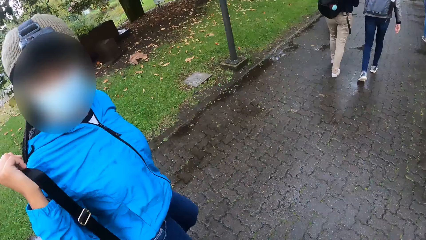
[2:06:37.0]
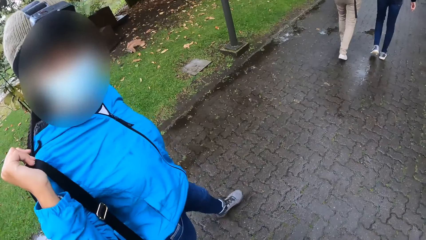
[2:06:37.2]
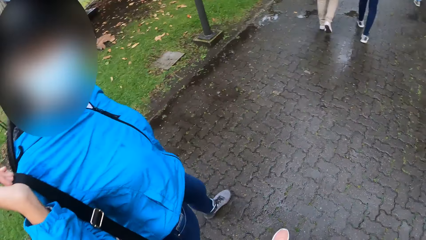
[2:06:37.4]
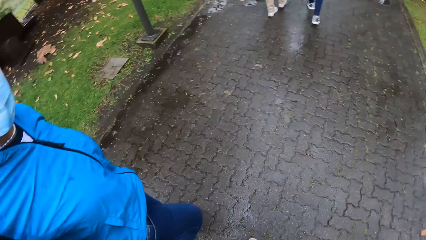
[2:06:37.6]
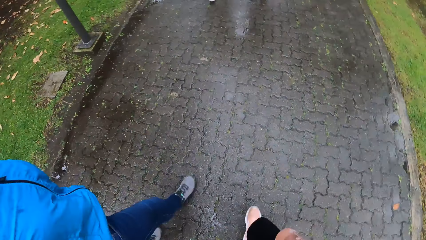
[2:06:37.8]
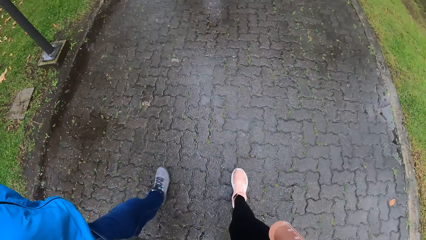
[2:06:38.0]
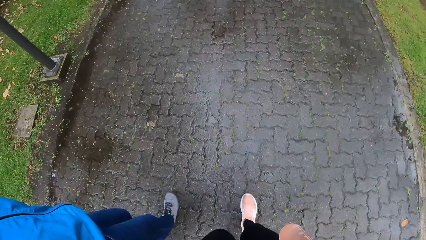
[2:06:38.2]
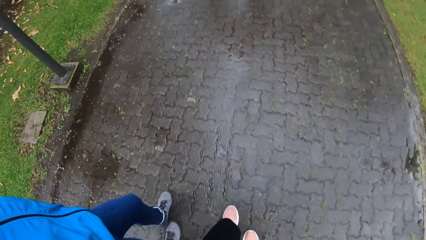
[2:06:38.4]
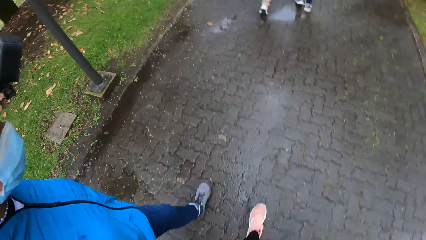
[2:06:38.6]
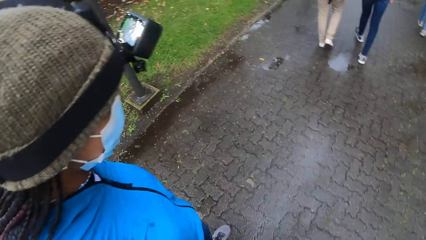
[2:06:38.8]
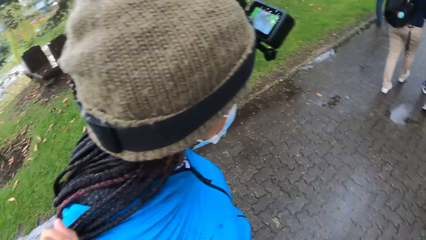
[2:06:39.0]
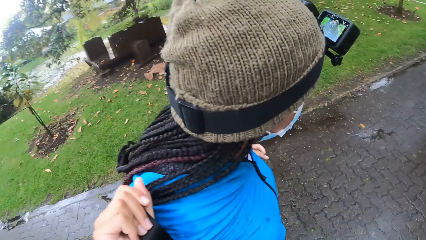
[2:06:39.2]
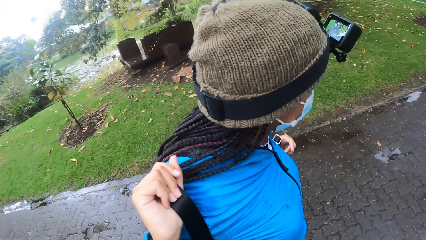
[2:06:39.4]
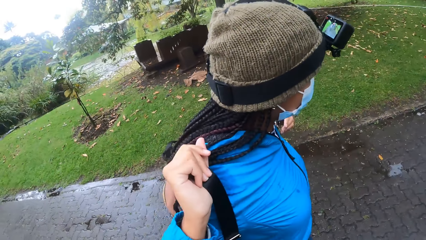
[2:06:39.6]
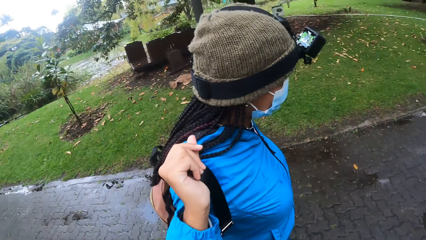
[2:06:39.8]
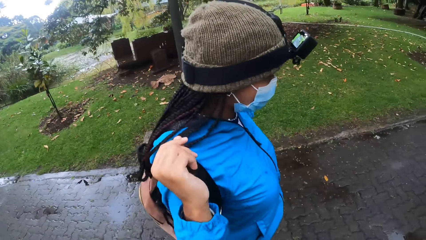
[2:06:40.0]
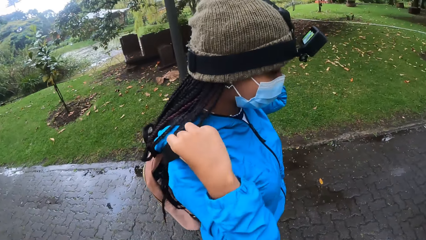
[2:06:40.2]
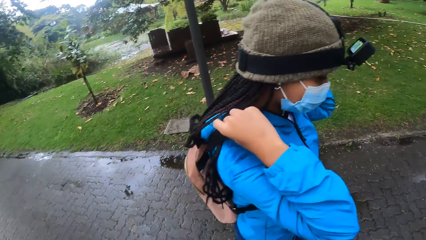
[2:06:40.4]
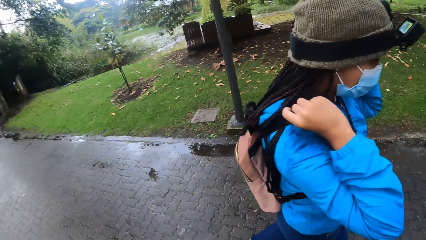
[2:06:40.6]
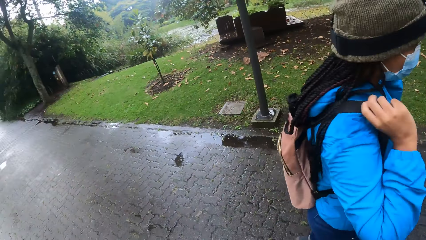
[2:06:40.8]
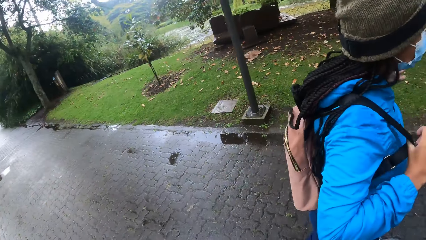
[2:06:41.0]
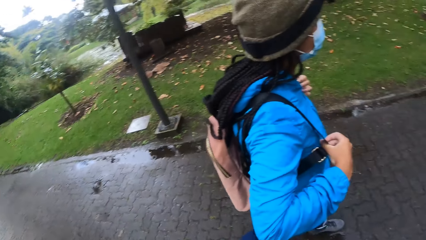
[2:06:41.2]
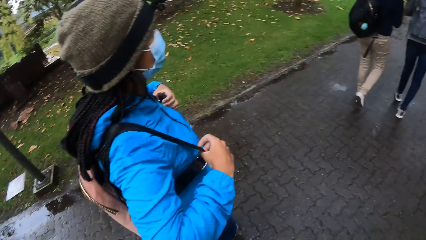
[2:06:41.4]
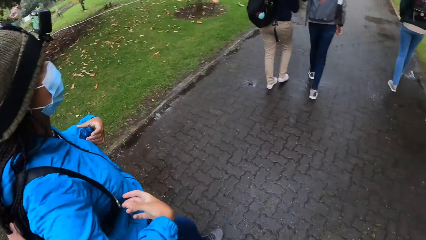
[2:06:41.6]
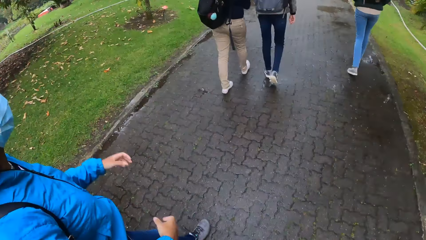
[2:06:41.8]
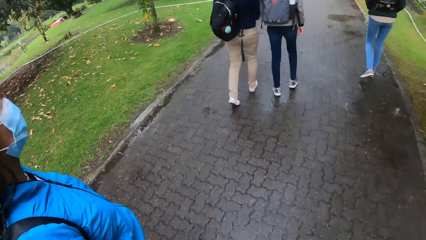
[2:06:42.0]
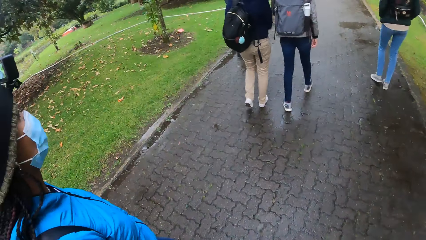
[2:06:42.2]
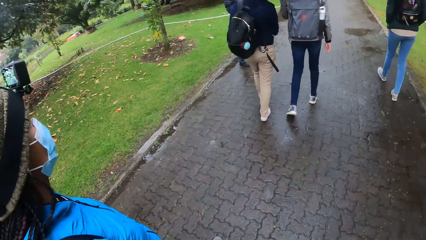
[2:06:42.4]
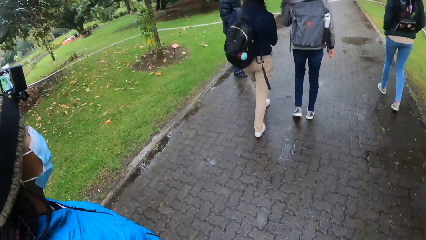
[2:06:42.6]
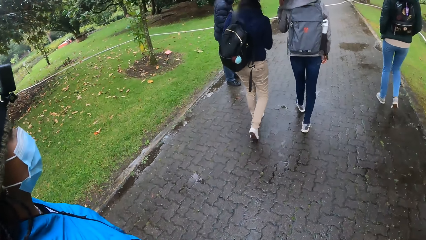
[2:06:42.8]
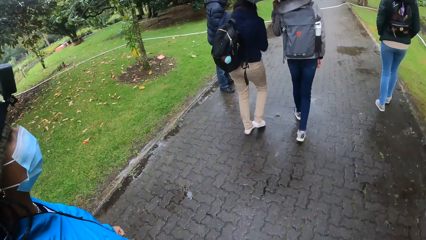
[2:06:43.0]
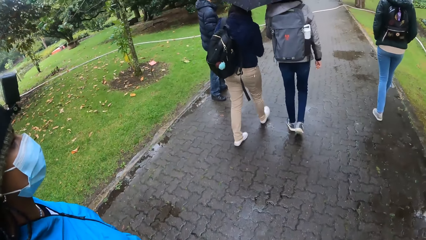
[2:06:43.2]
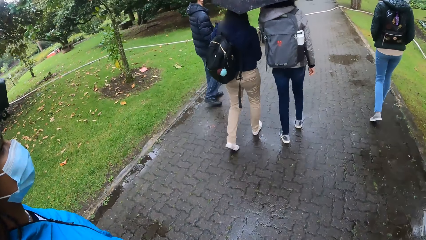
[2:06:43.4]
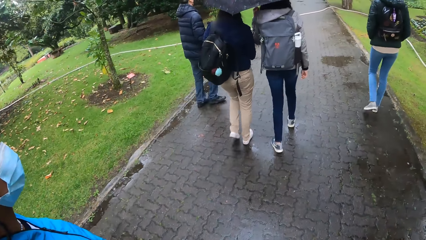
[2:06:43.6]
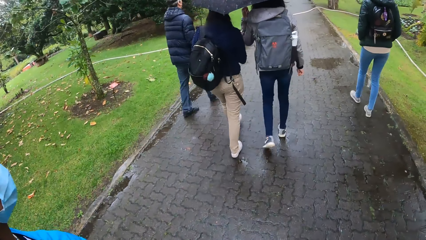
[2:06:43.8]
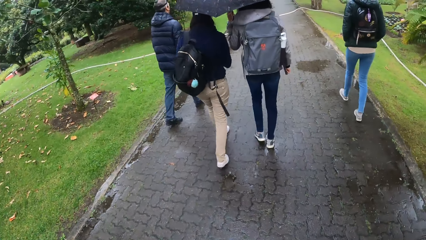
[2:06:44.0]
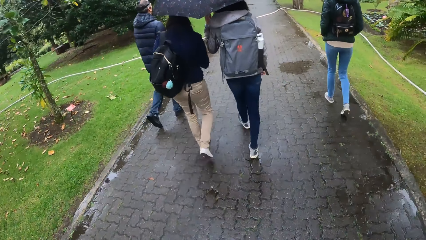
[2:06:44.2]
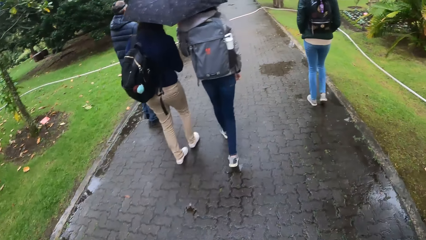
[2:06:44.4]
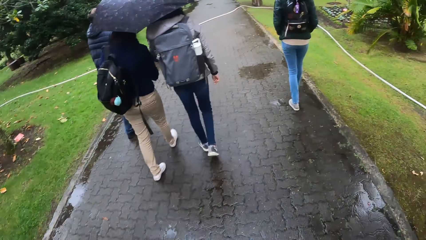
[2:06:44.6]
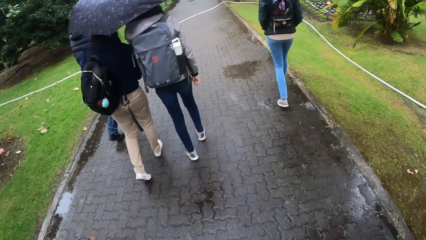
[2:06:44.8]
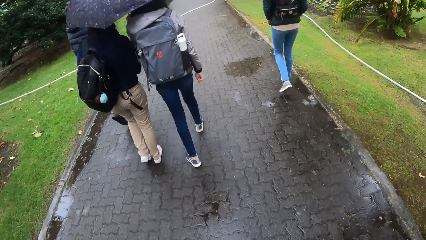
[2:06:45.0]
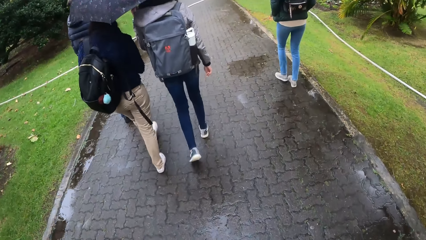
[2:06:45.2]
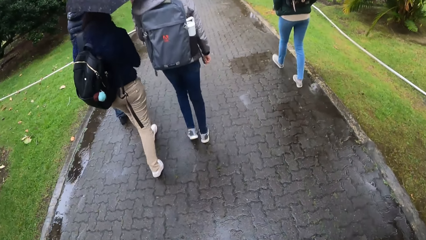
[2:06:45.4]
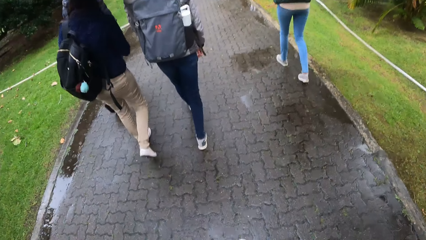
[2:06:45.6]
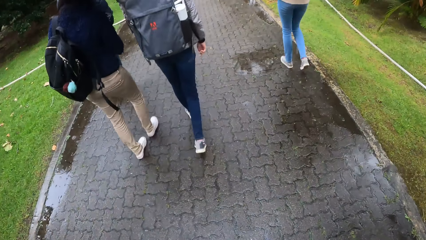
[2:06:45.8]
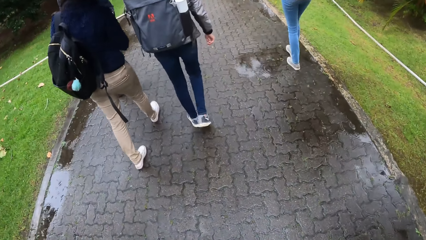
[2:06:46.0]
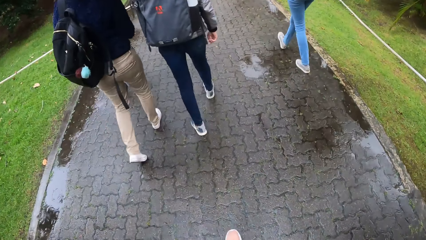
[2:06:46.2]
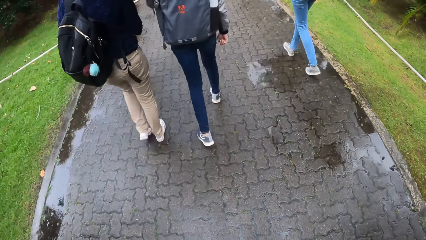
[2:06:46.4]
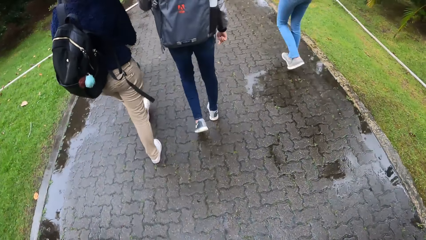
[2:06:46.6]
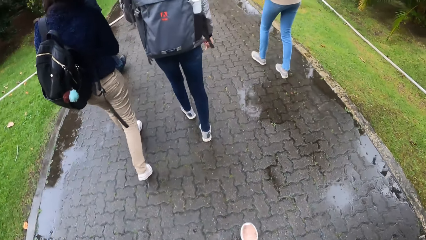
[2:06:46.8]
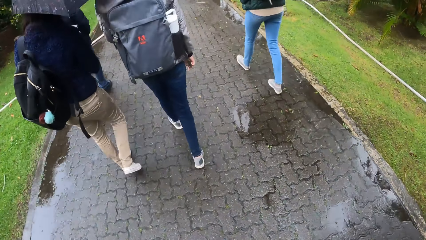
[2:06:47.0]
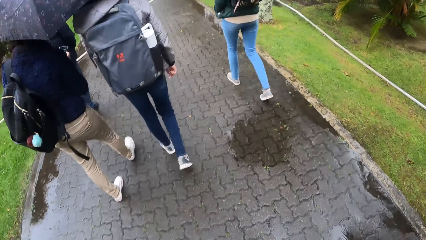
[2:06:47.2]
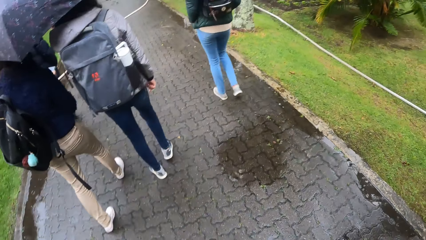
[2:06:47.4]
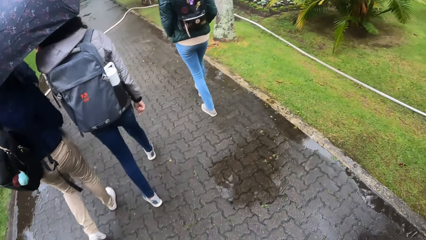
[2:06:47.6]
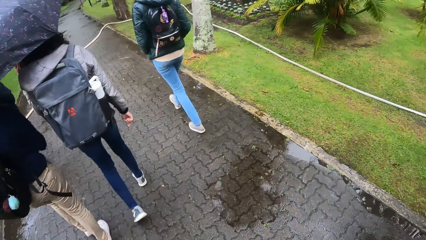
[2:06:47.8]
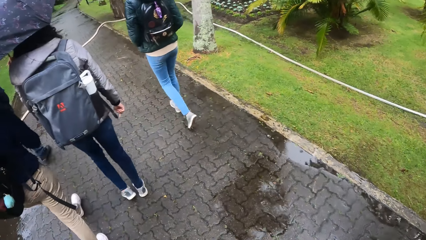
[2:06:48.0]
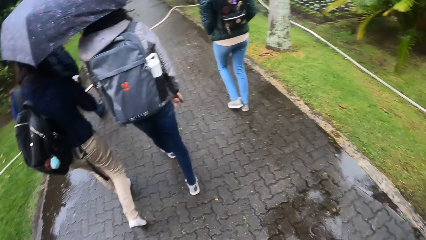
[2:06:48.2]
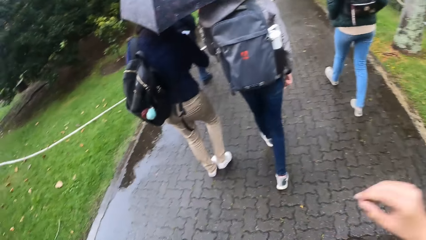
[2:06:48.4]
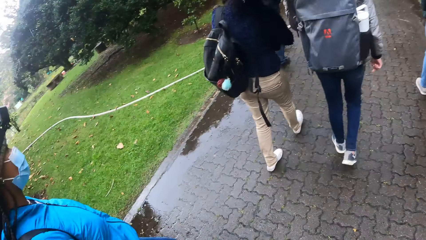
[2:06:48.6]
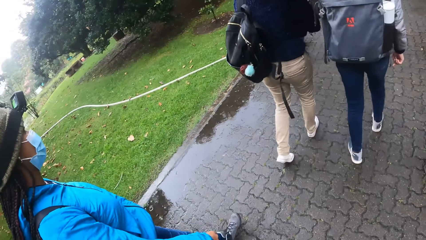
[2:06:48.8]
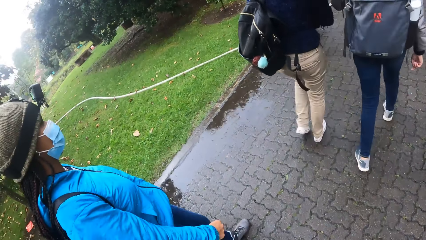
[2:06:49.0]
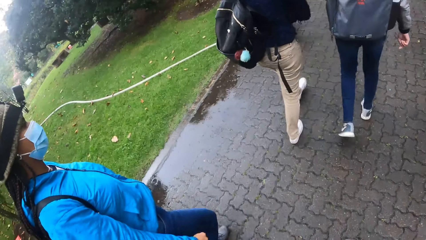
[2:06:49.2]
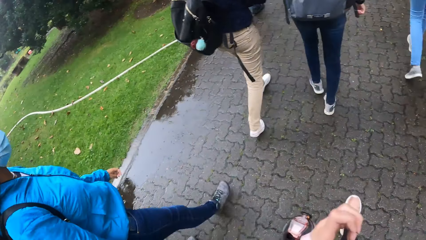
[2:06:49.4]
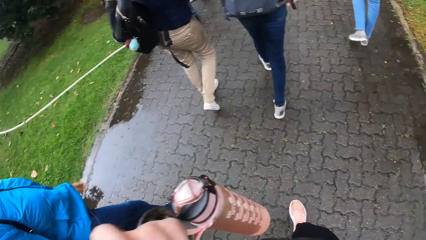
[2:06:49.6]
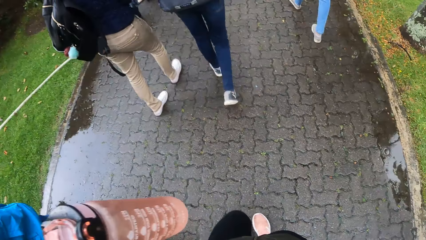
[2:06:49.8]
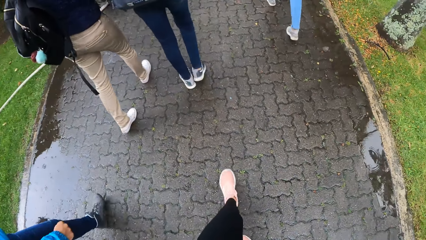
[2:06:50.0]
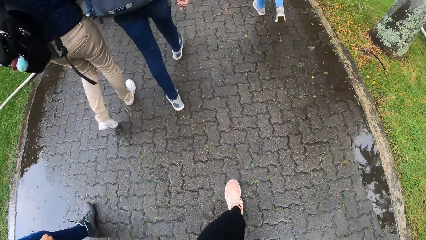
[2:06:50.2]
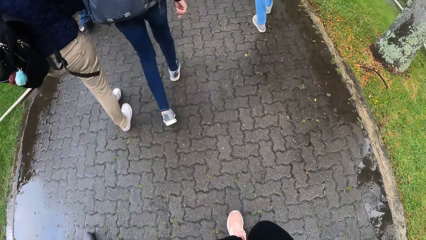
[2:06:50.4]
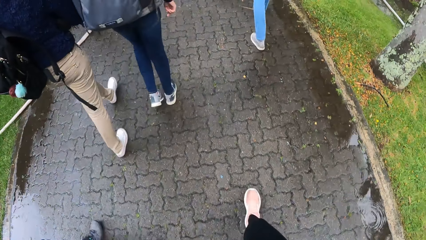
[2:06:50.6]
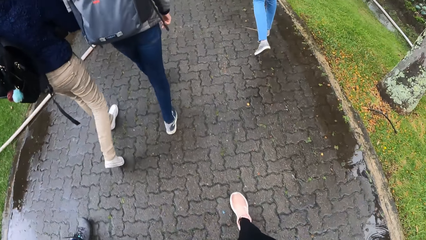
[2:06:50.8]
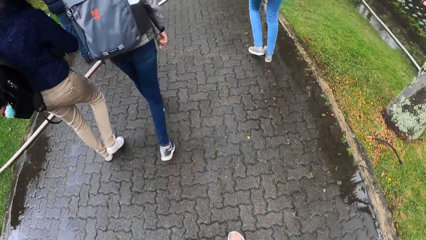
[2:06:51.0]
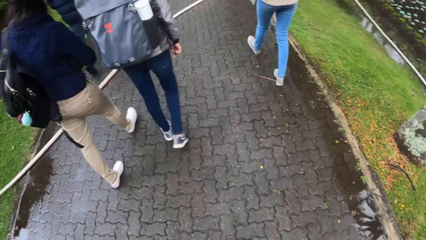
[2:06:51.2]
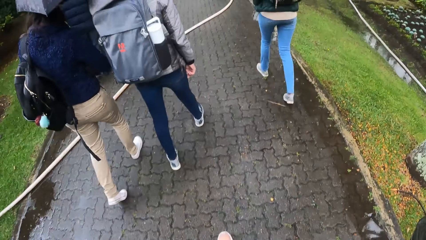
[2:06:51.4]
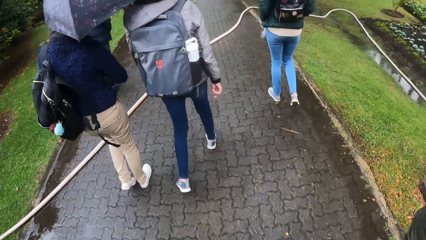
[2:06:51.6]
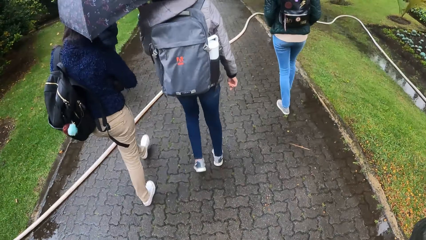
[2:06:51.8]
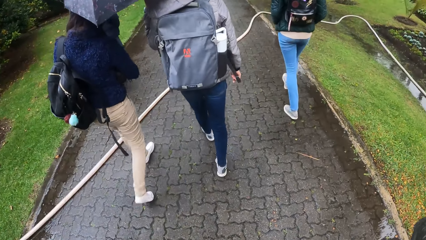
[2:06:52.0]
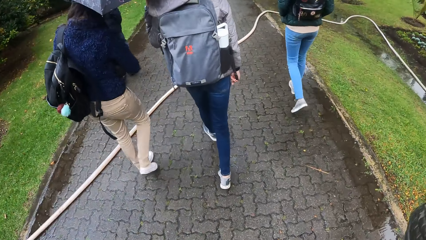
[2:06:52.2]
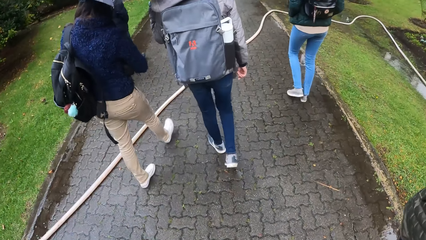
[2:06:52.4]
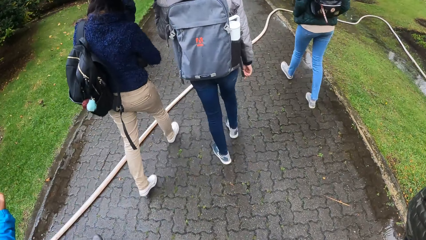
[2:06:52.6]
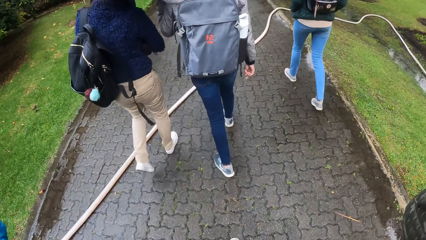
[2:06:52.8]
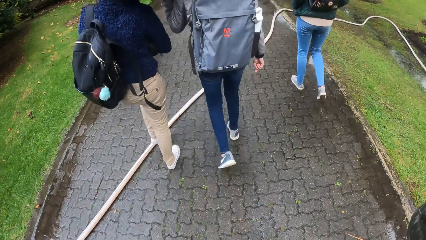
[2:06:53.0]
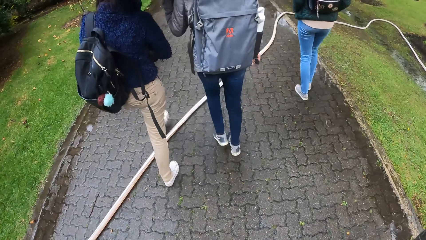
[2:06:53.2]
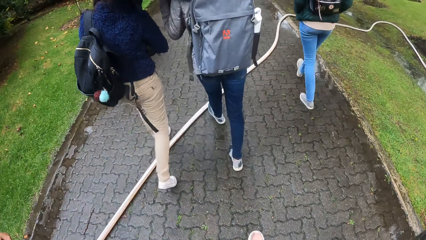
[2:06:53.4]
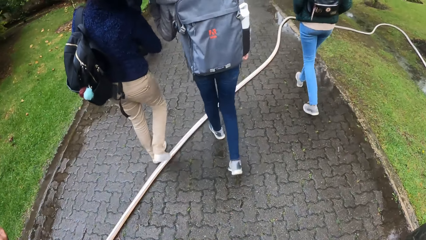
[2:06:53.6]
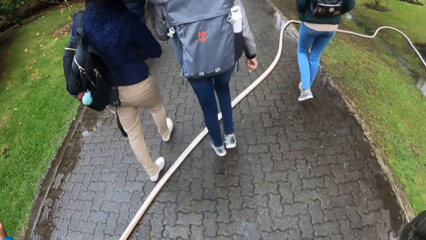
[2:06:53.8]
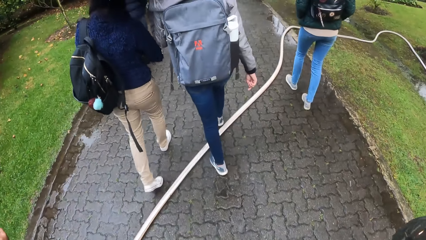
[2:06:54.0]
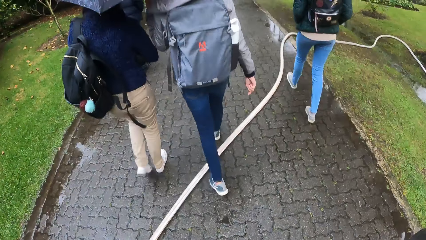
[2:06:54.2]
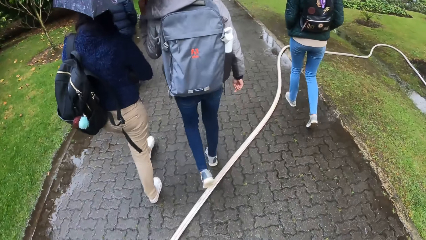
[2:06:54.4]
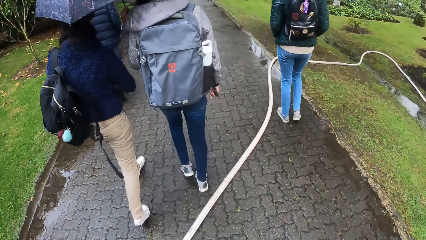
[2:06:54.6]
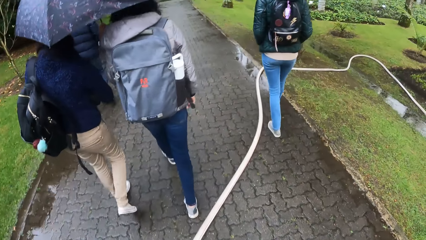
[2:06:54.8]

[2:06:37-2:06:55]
The camera wearer looks at the person. The person holds the bag with both hands and removes both hands from the bag. The camera wearer sees a guy on the trail. The guy interacts with three girls. The camera wearer looks at the person. They look down.
